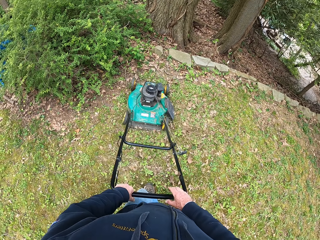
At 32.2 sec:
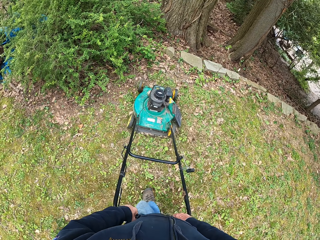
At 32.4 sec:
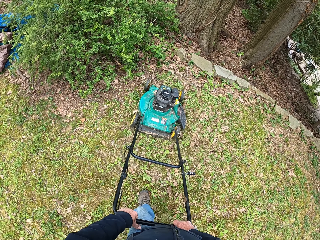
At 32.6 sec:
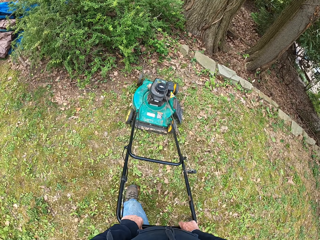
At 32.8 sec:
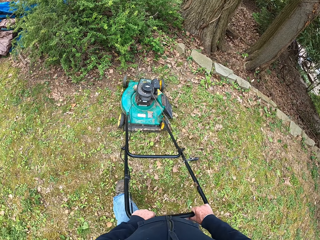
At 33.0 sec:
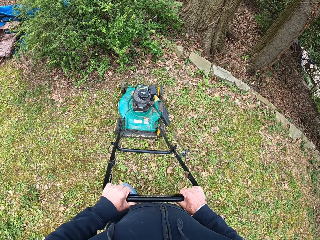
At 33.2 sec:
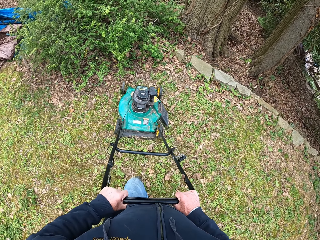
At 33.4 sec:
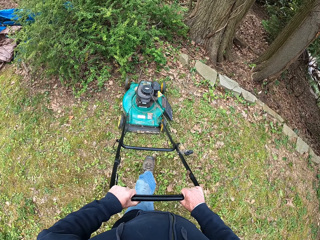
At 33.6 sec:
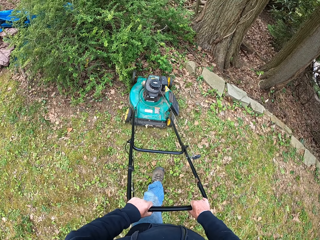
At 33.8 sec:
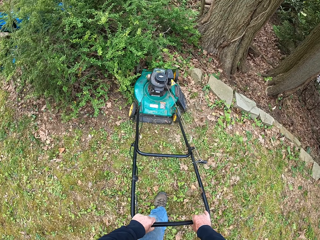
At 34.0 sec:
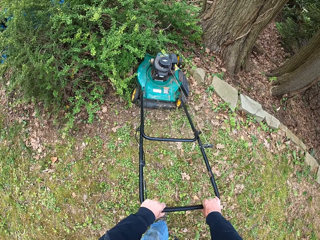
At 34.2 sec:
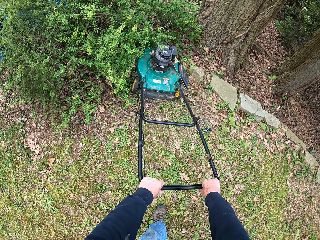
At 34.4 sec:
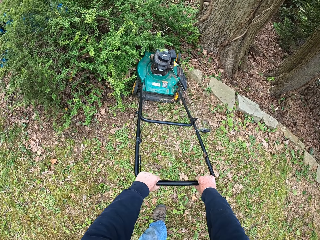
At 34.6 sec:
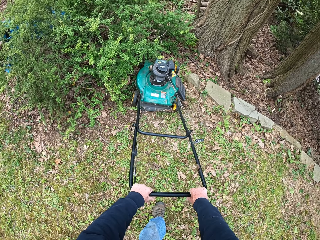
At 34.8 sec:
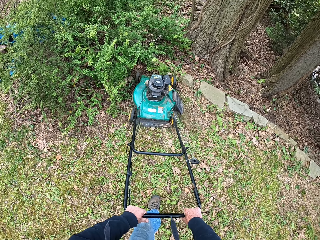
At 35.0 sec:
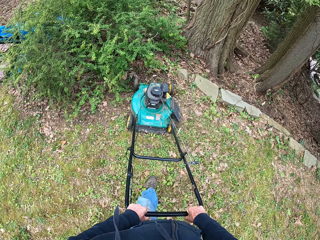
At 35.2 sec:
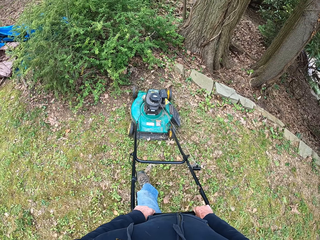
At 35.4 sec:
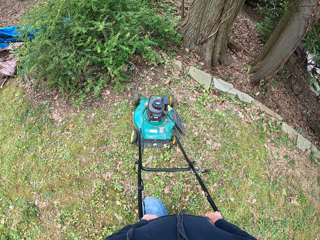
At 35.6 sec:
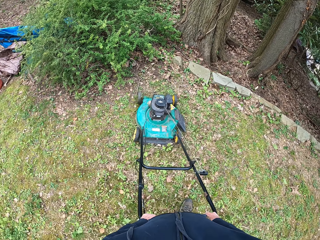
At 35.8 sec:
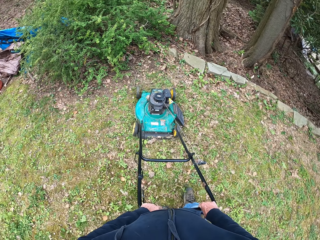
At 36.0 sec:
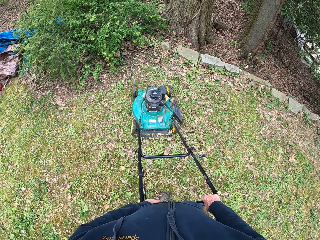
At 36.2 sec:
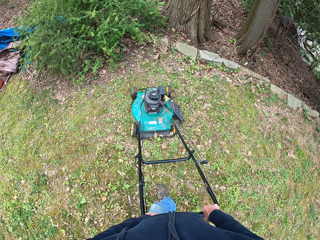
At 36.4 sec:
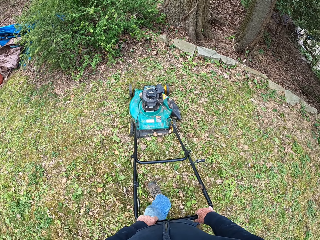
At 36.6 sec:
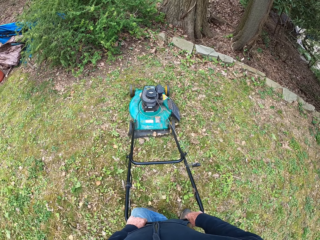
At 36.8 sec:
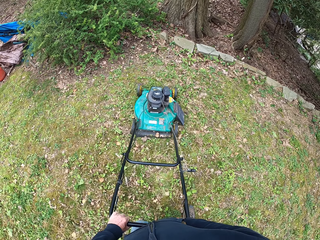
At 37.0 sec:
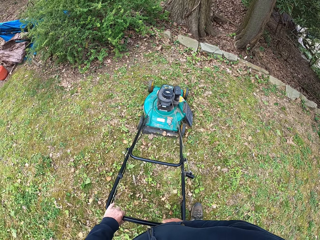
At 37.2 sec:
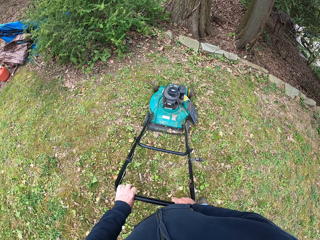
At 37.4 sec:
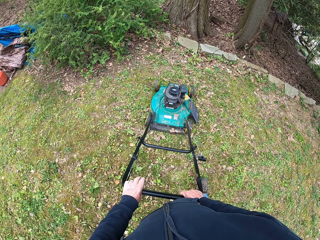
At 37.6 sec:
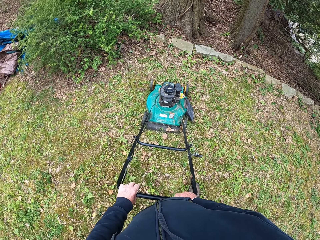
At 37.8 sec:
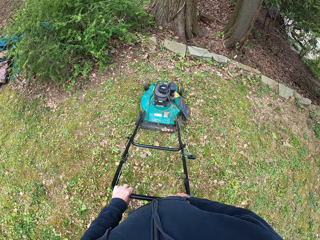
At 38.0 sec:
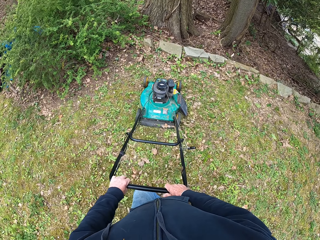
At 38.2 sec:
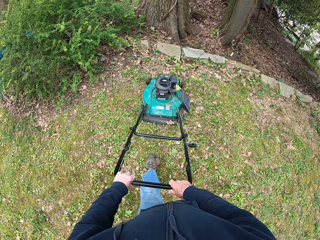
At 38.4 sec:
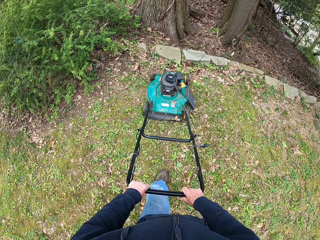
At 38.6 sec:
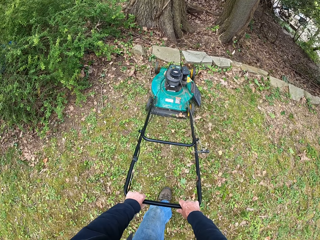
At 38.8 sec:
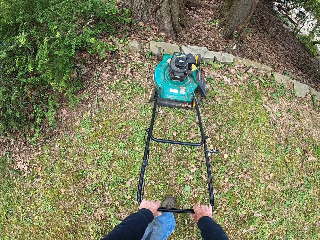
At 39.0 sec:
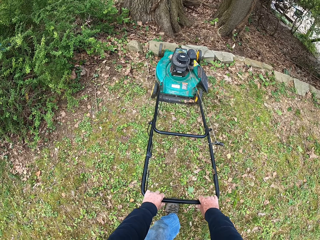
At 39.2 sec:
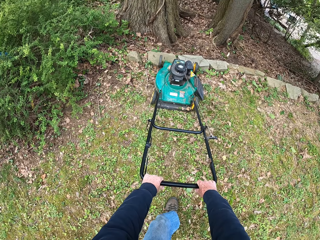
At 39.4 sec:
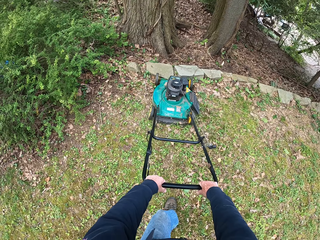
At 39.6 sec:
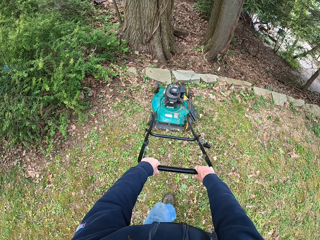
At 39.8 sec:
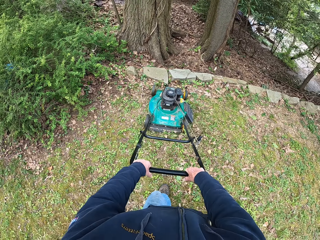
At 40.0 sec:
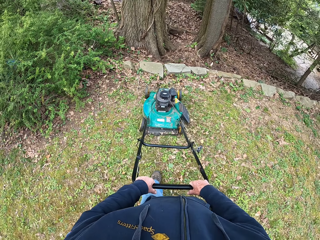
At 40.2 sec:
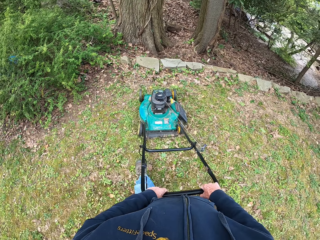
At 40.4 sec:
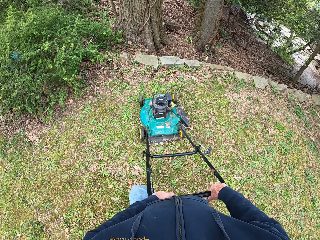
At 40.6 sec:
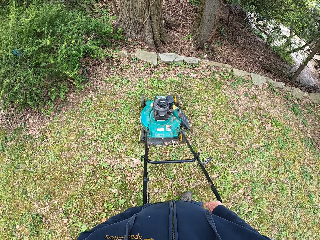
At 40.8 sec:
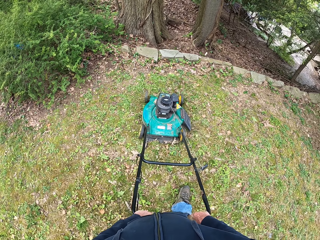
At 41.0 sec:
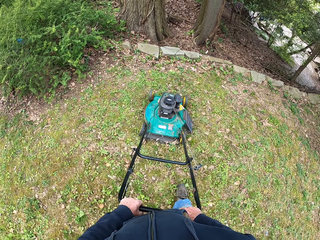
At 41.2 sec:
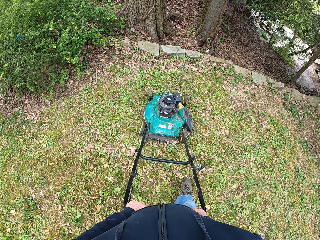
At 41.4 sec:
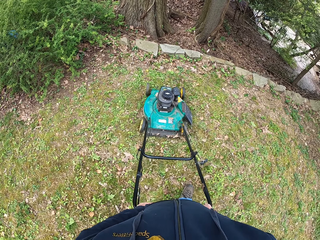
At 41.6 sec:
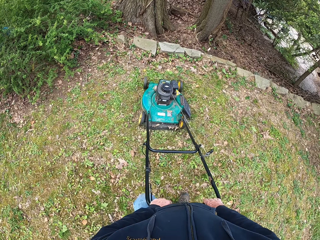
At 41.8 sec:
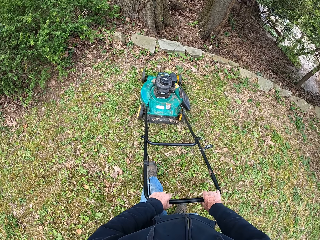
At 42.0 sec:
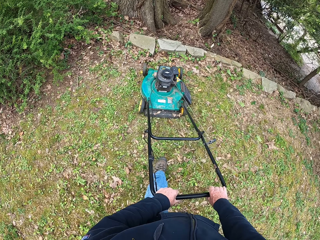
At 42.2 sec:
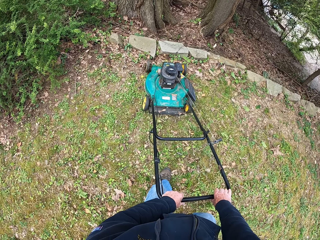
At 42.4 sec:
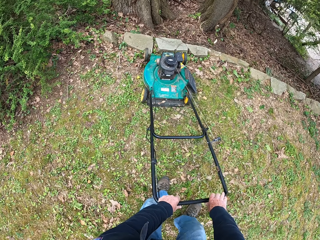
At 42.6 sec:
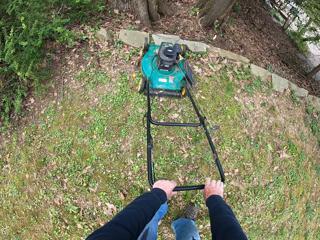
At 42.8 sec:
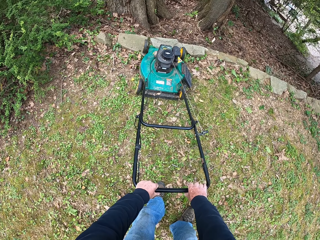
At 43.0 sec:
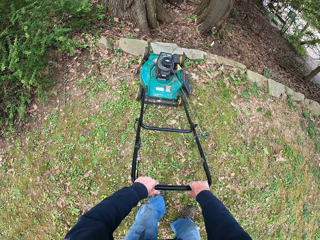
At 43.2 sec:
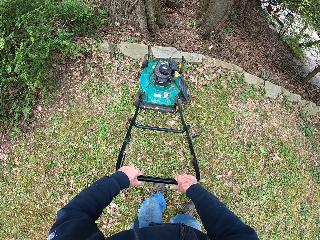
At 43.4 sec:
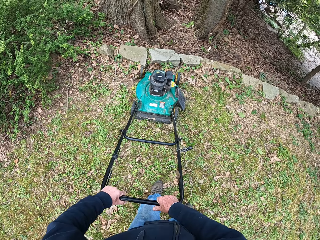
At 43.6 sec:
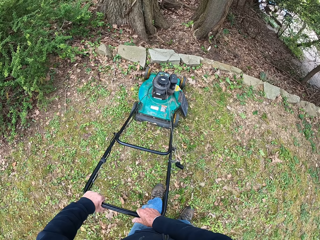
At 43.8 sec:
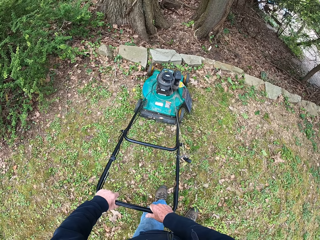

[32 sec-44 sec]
The camera wearer puts his right hand back on the handle of the lawnmower.

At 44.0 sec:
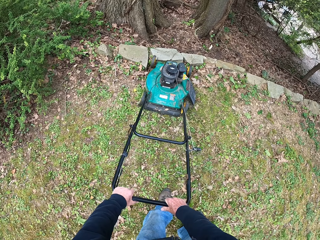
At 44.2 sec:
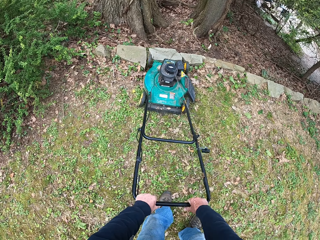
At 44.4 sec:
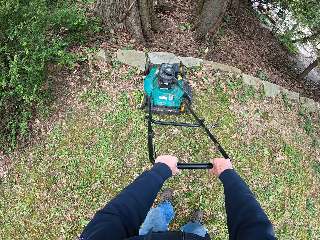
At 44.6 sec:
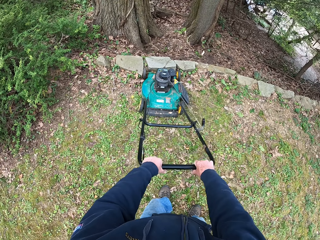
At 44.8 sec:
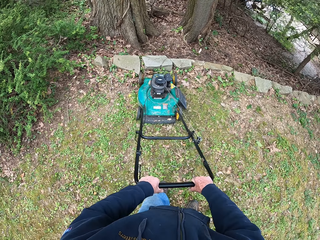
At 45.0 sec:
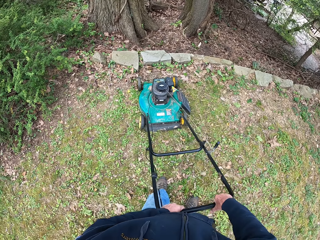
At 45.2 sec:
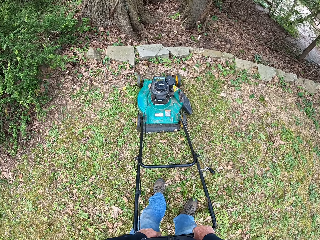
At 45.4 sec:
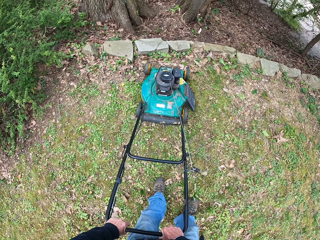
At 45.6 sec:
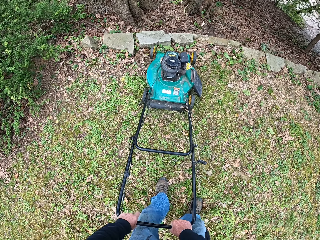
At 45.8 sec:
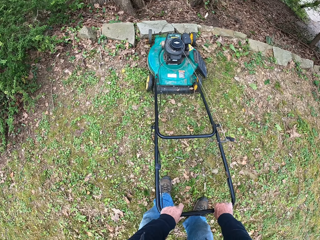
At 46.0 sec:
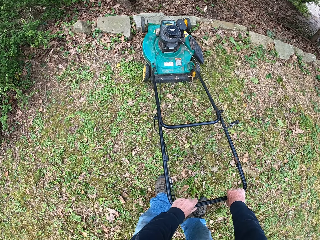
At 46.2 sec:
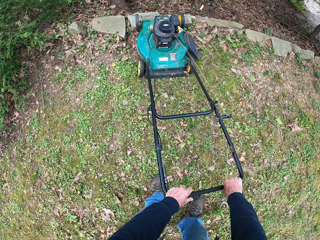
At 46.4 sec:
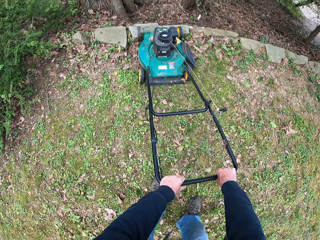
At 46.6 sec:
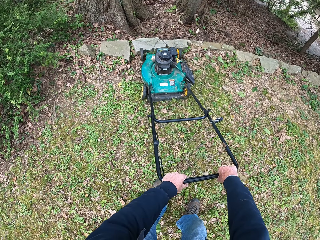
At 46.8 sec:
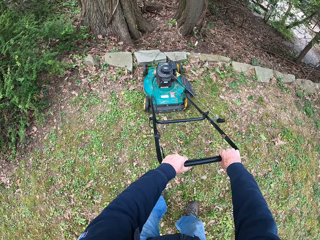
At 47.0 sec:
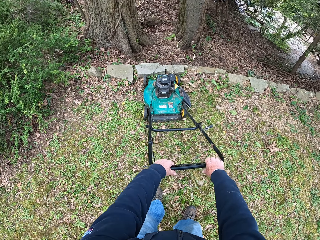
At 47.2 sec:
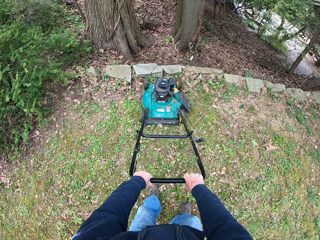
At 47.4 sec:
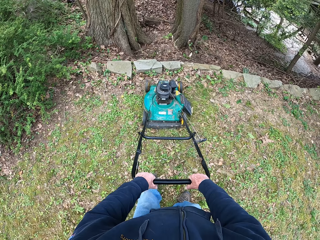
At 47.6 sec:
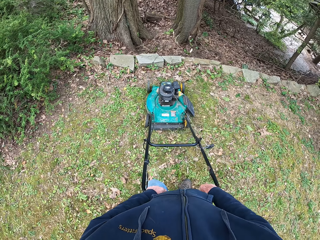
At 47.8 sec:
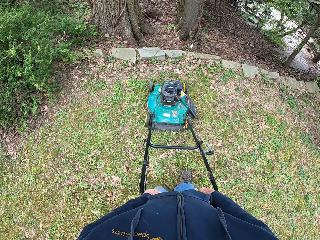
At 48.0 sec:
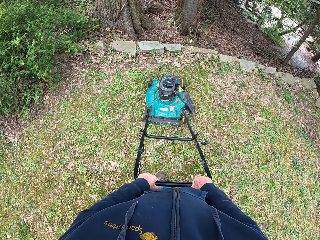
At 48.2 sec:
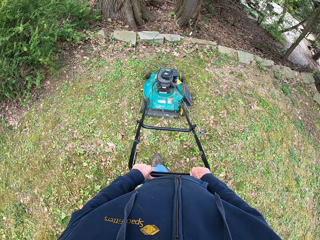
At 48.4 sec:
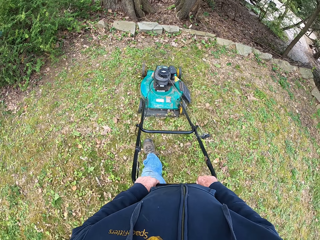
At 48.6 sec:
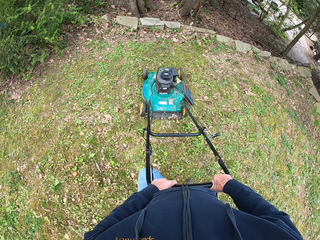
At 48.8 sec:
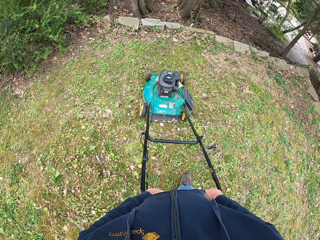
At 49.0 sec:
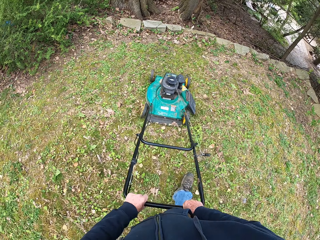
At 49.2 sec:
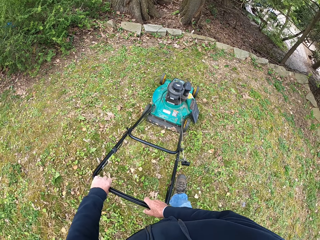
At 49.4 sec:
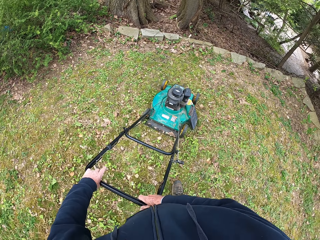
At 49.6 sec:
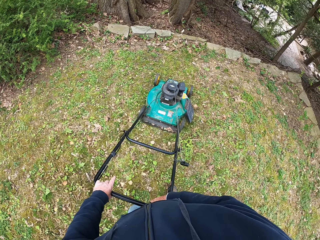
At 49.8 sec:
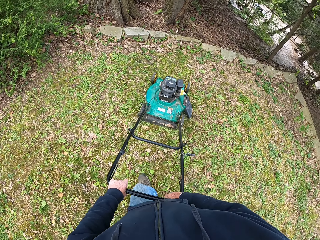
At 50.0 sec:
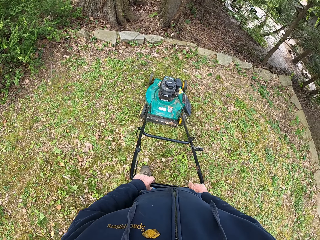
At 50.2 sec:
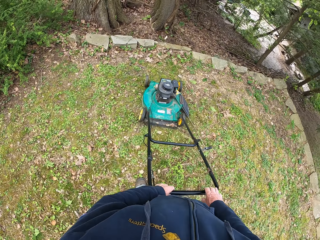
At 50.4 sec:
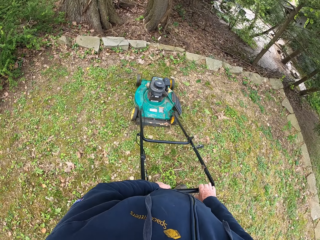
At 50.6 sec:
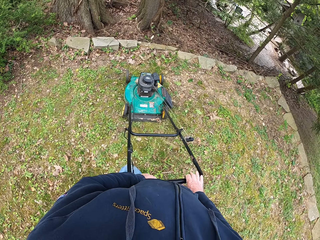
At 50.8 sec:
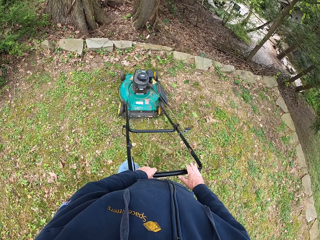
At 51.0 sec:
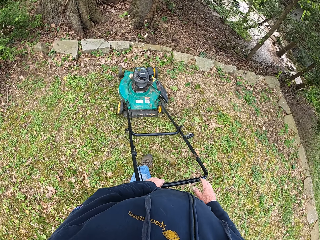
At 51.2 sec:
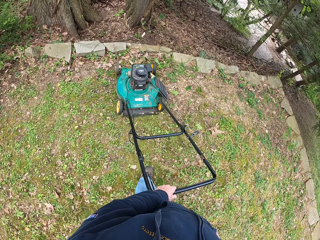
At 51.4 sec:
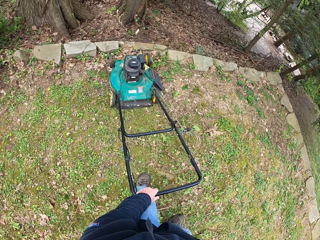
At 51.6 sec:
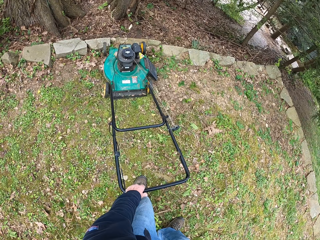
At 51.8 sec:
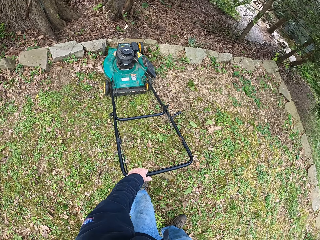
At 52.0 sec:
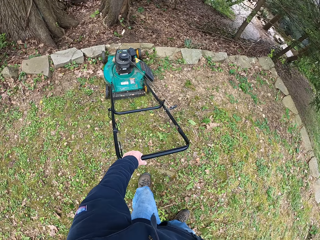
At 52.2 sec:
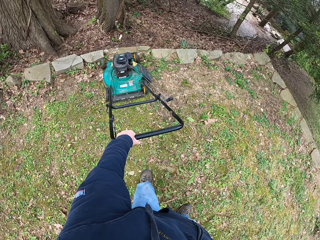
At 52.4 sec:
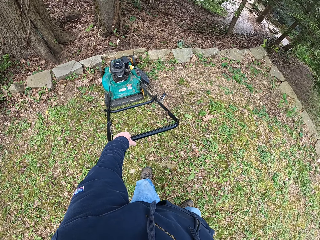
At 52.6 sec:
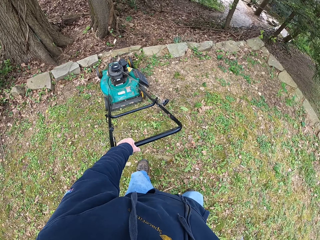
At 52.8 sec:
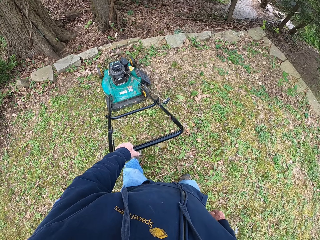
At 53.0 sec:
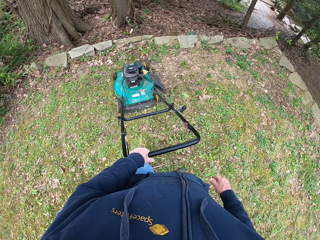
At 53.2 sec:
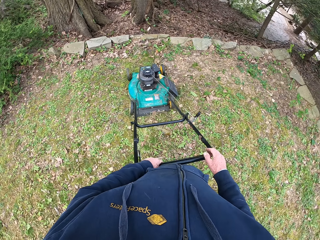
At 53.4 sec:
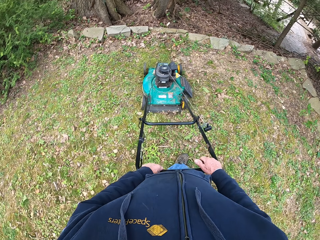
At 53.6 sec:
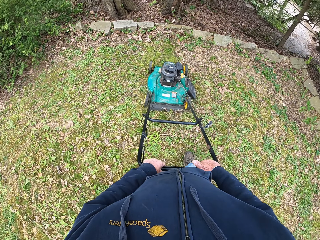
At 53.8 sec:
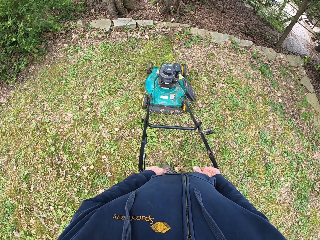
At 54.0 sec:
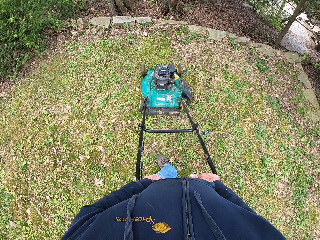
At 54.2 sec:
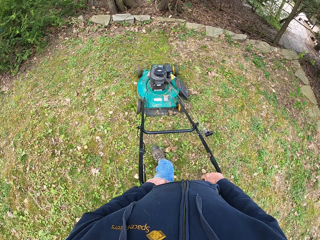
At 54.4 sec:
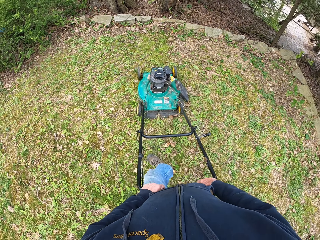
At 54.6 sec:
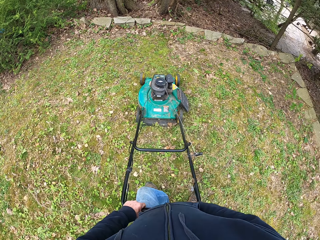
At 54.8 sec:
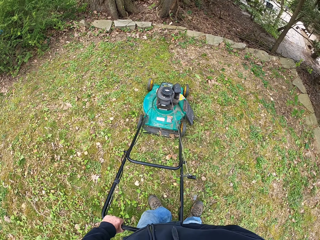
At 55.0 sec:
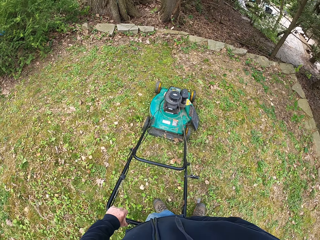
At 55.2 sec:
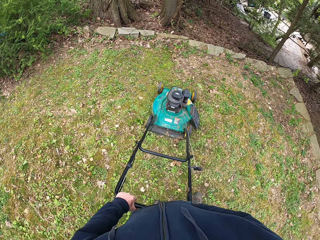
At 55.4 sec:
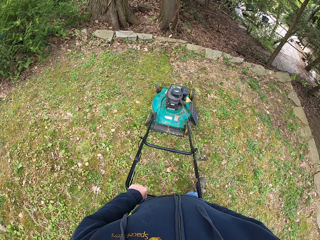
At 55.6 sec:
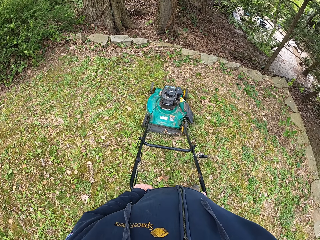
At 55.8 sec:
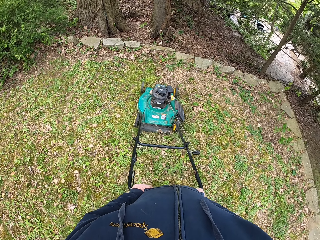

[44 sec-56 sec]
The camera wearer removes his right hand from the handle of the lawnmower. He puts his right hand back on the handle of the lawnmower.
